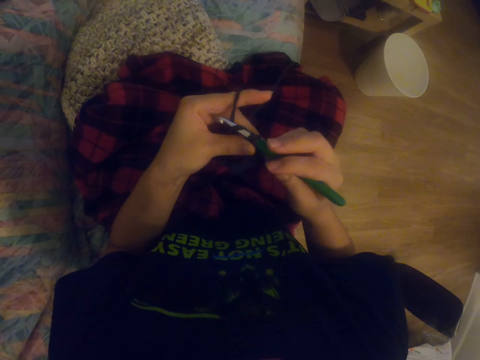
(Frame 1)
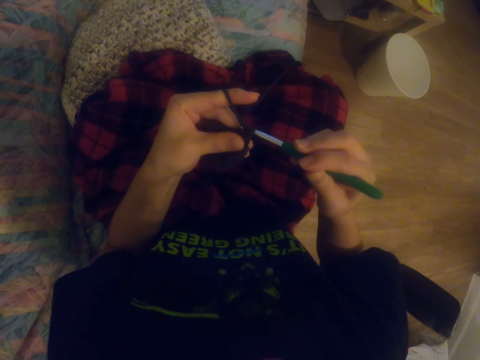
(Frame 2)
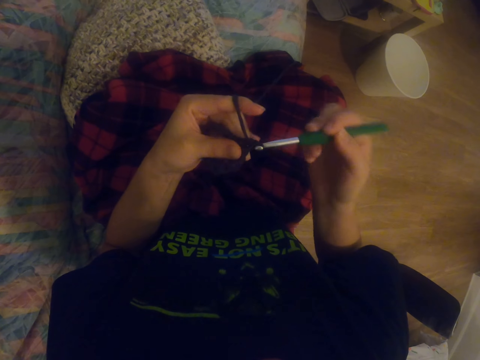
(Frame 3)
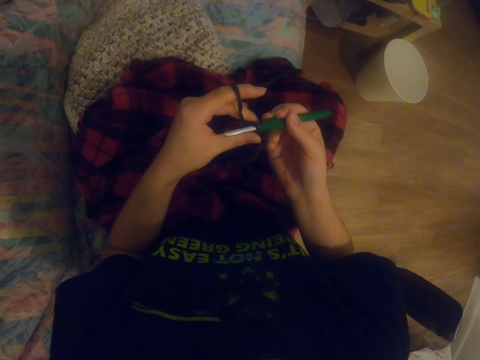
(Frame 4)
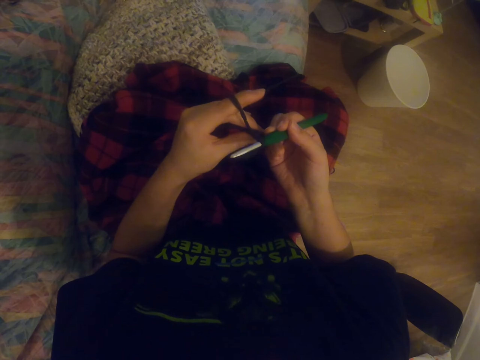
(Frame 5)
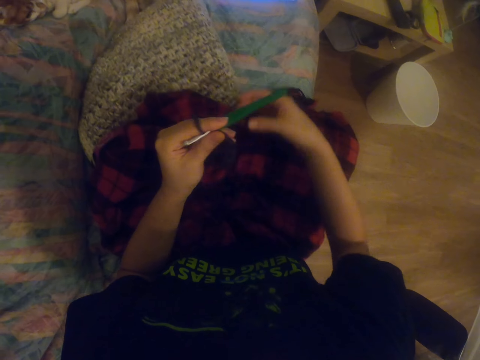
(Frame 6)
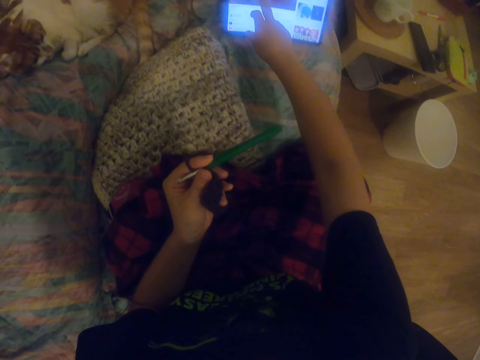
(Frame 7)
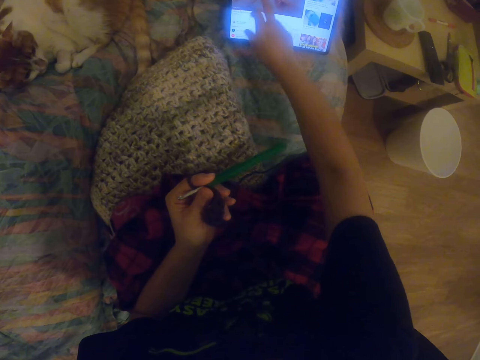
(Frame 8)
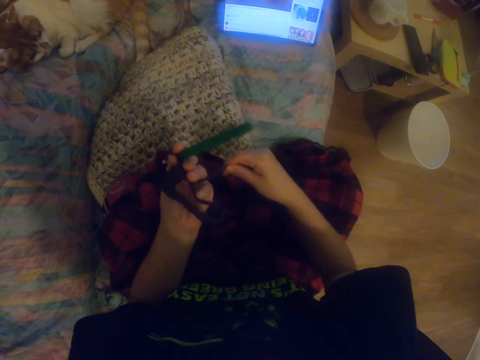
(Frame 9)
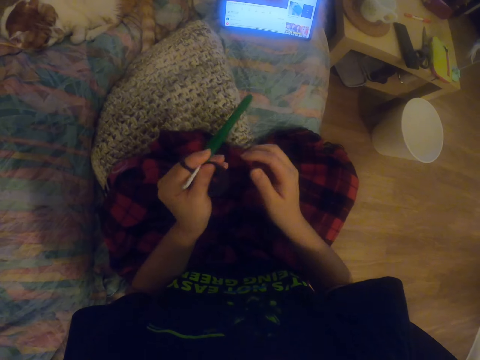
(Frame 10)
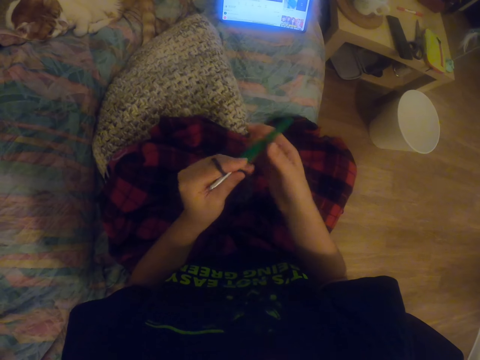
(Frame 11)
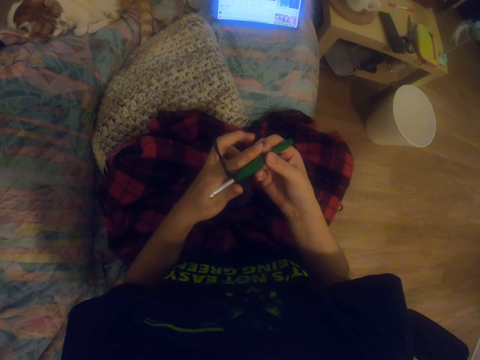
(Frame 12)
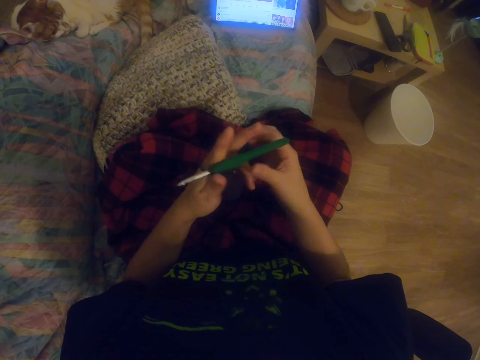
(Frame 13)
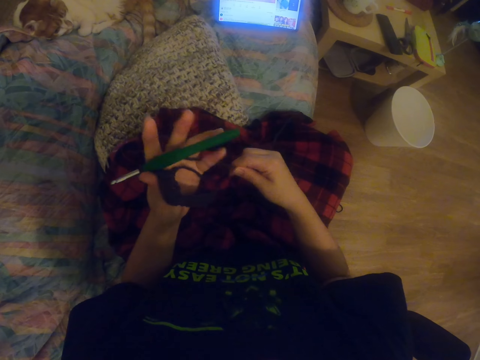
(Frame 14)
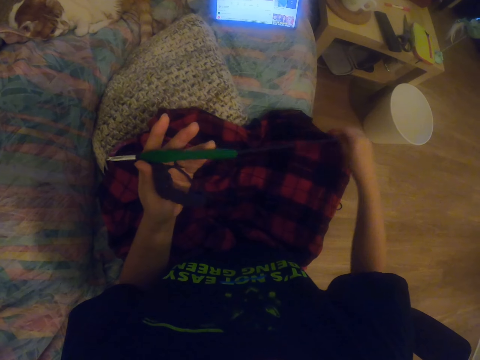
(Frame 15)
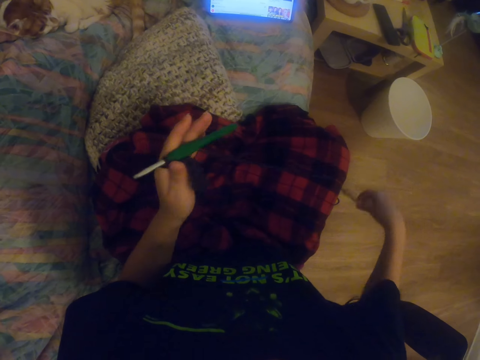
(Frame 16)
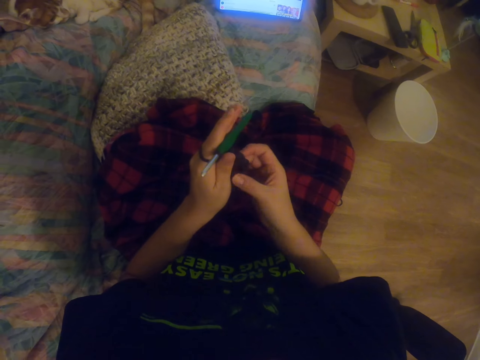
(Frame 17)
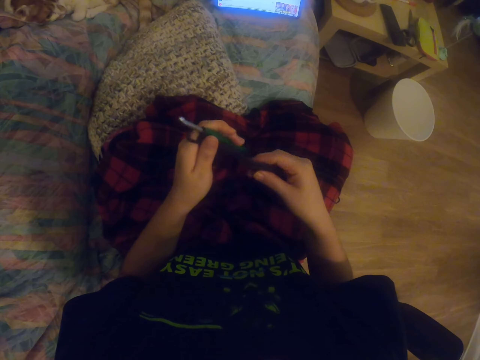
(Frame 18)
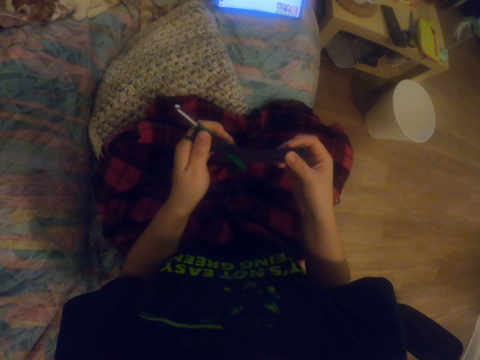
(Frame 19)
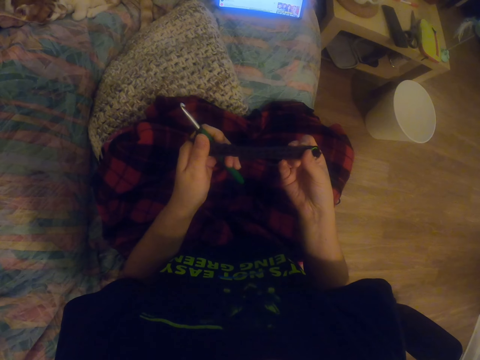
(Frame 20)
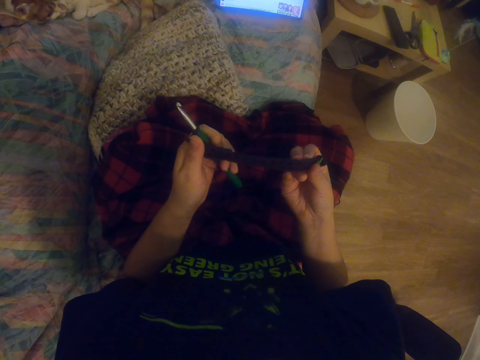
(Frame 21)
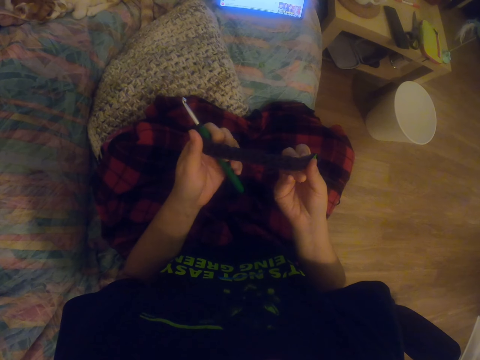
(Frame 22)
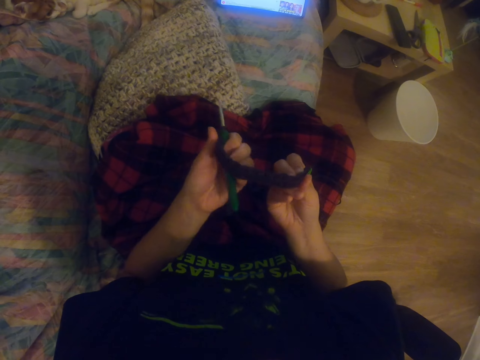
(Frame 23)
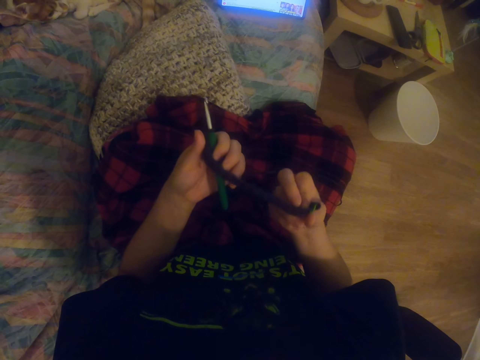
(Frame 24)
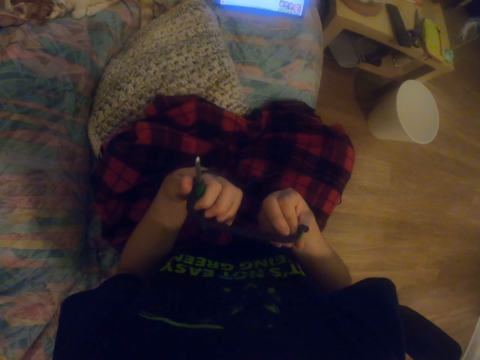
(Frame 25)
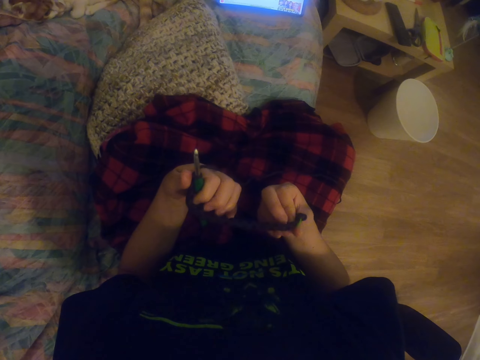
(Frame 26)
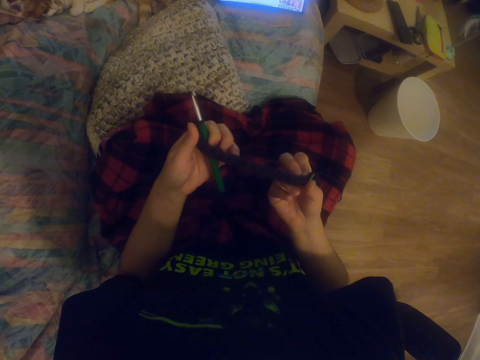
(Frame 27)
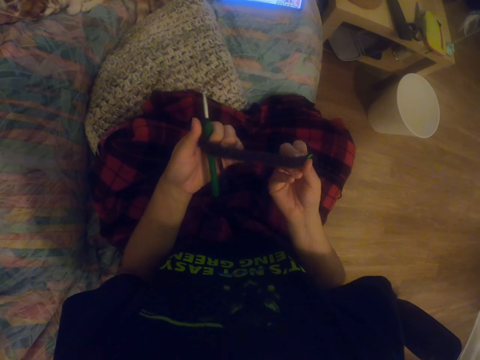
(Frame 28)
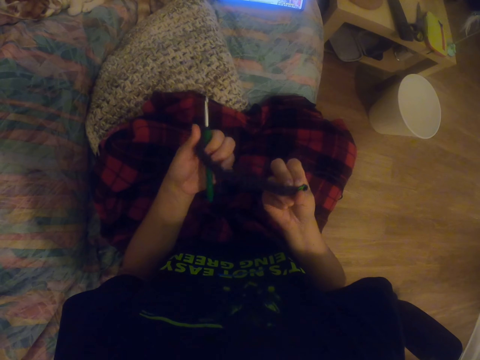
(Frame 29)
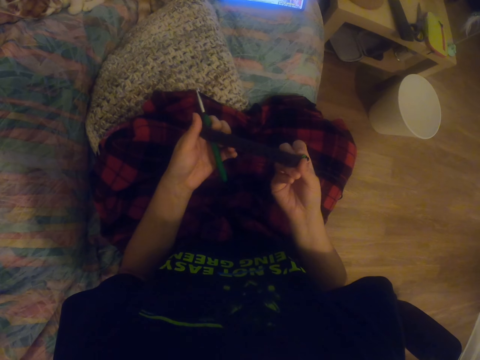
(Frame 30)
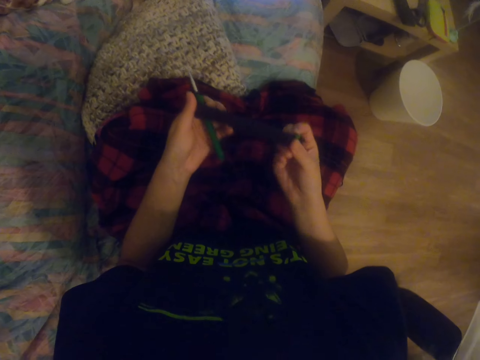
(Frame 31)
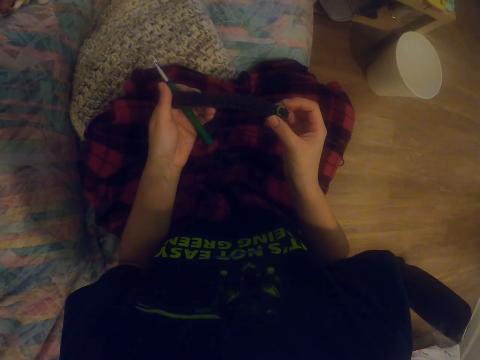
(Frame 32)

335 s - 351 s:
The camera wearer knits a sock with the knitting needle. They stretch the hand. They scroll the tablet. They unfold the yarn. They pull the knitting wool. They straighten the sock. They stretch the fabric. They watch a video on the tablet. They straighten the sock.

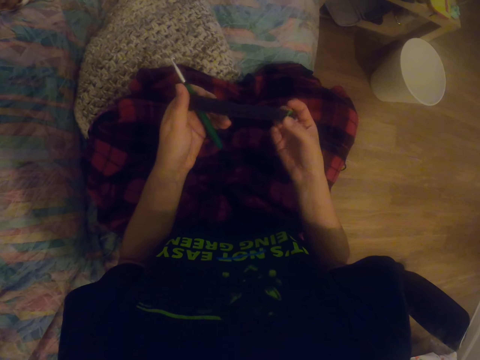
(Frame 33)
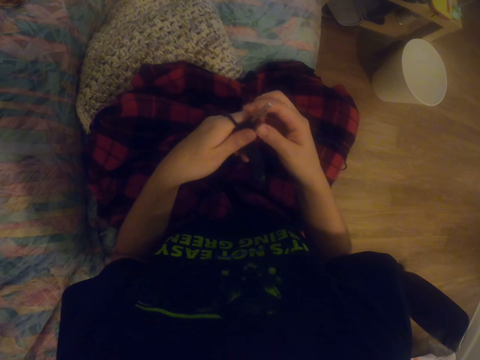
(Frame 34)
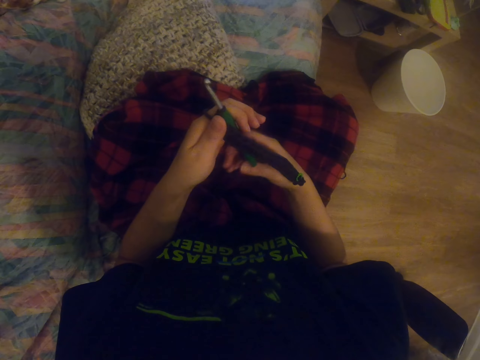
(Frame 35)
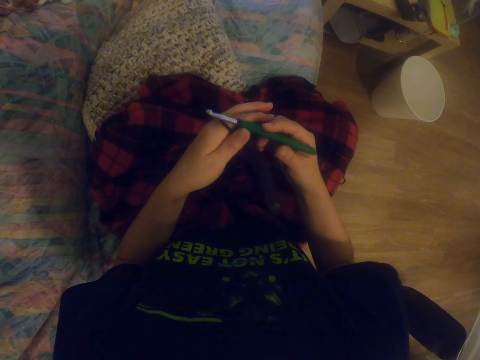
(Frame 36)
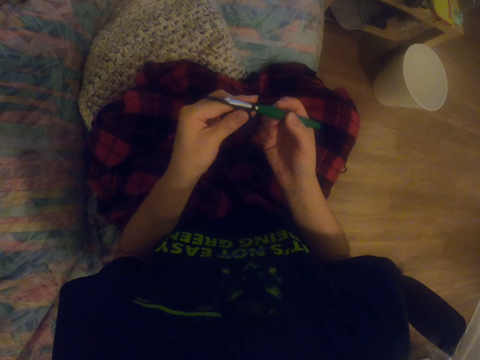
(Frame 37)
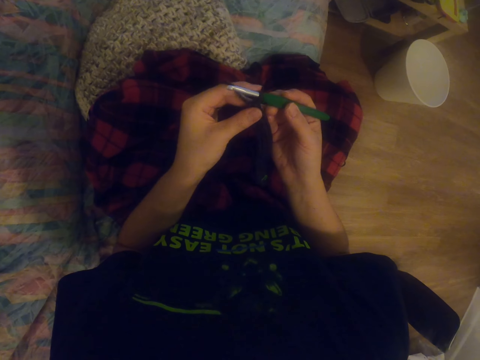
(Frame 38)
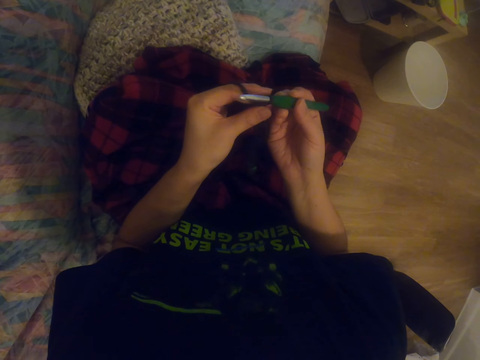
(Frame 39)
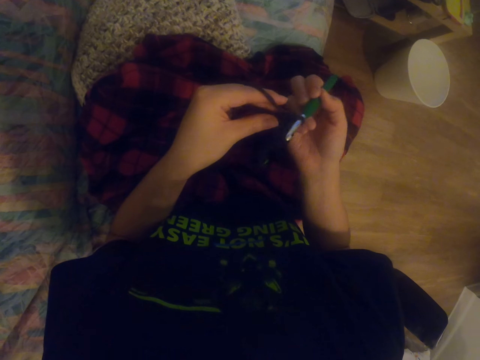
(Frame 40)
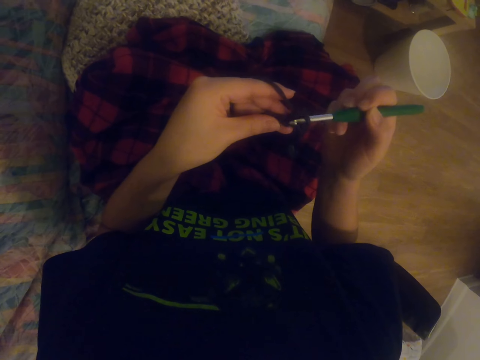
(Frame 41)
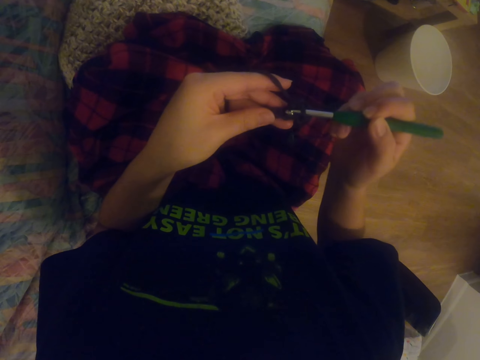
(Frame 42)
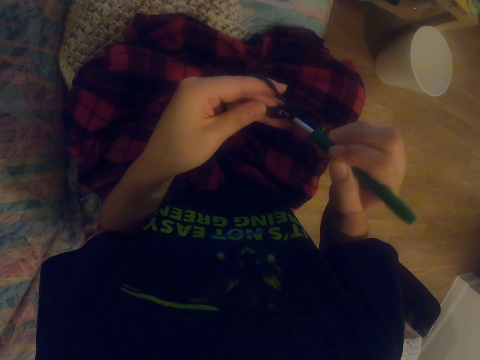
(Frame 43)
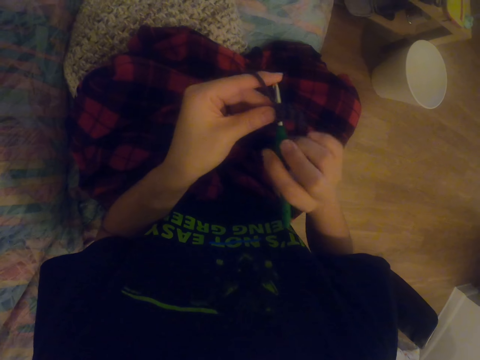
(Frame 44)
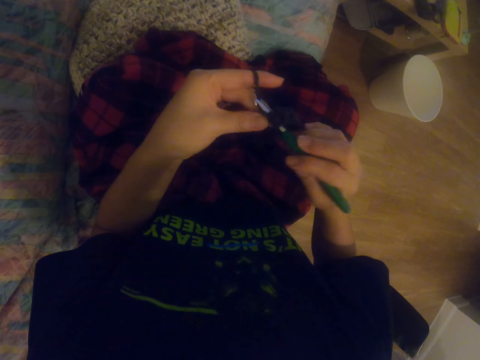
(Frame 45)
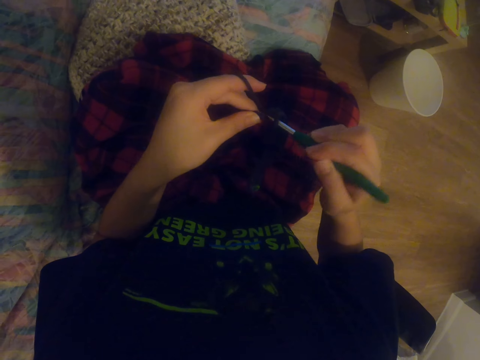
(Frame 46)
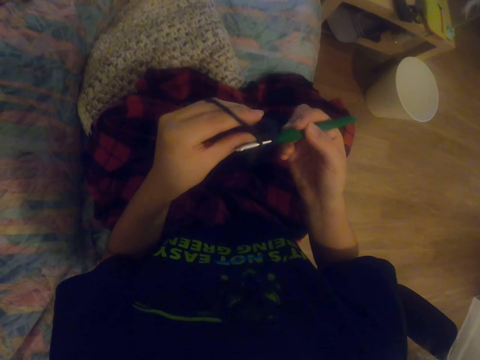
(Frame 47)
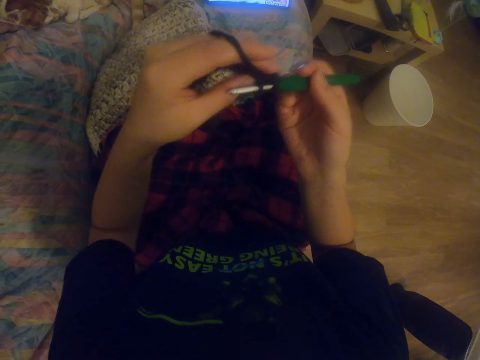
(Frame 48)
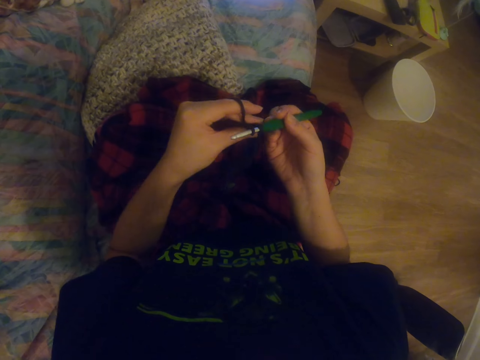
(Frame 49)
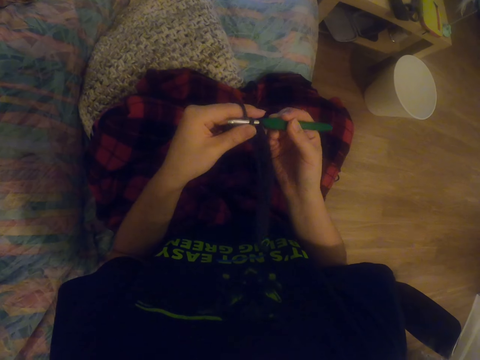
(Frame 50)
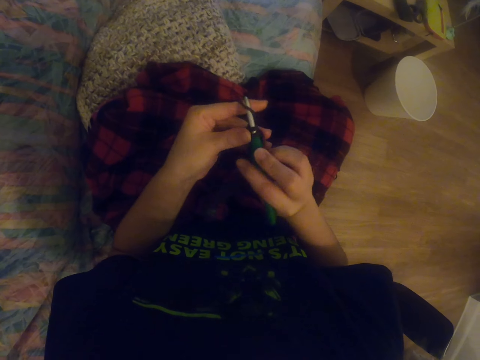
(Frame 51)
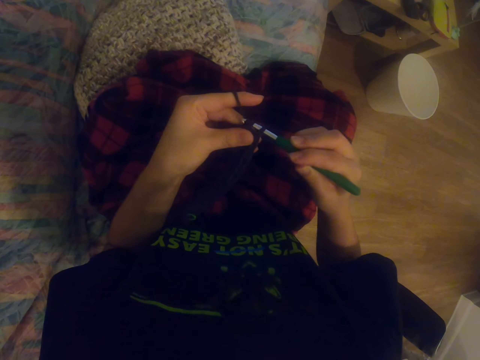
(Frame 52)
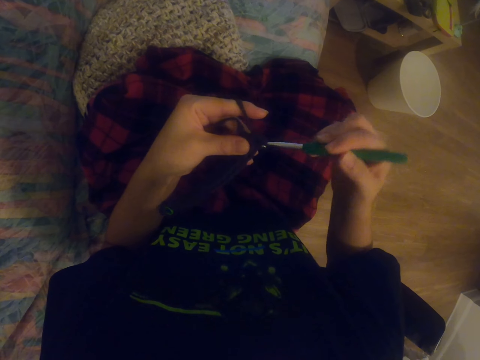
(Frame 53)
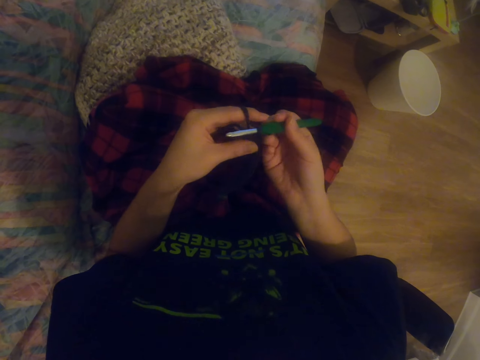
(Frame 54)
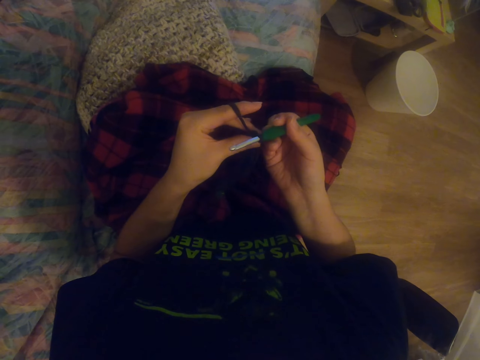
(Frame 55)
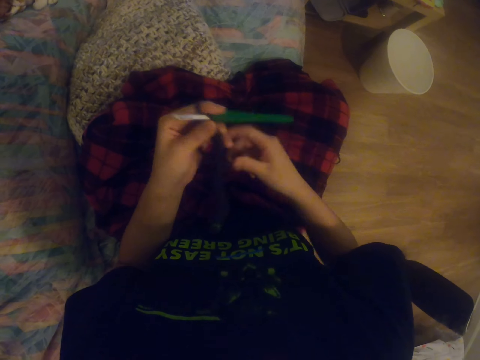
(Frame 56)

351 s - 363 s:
The camera wearer knits a sock with the knitting needle. They knit the sock with the knitting needle again. They lift the hands.
